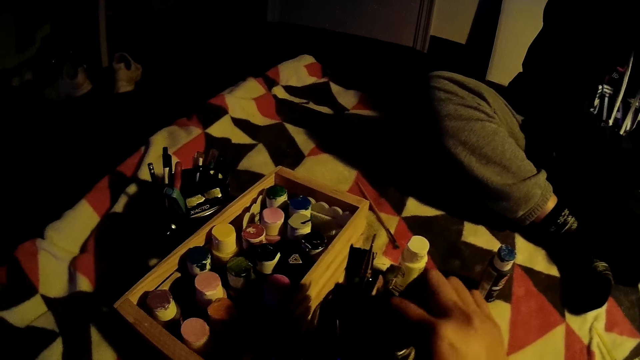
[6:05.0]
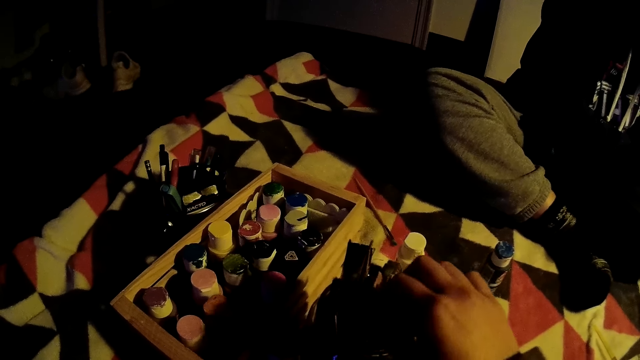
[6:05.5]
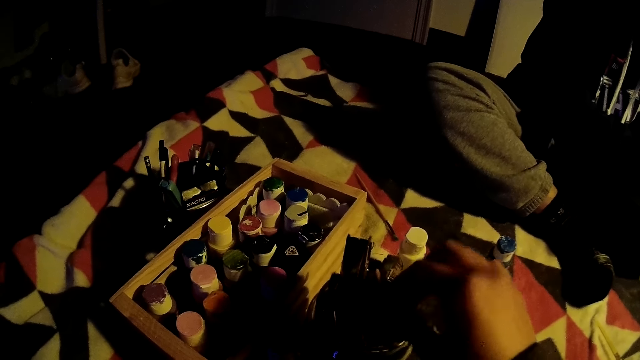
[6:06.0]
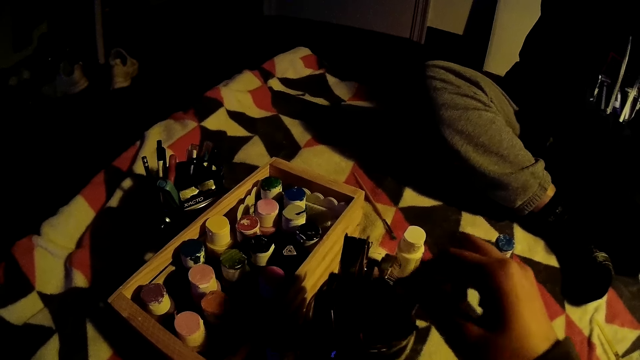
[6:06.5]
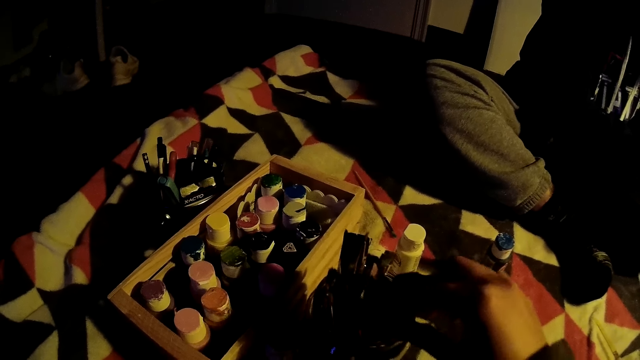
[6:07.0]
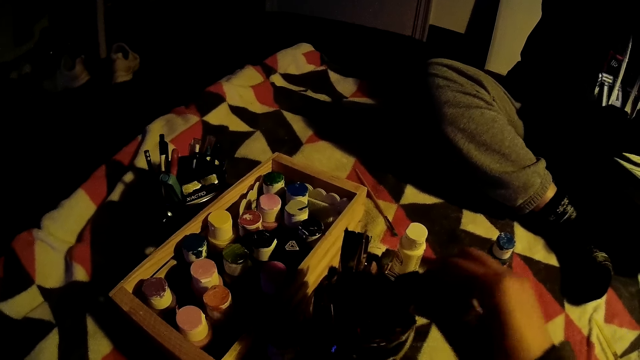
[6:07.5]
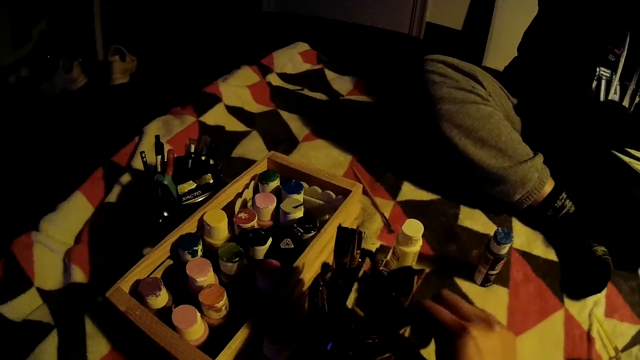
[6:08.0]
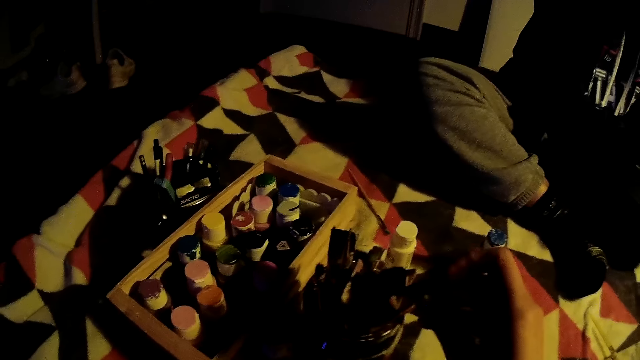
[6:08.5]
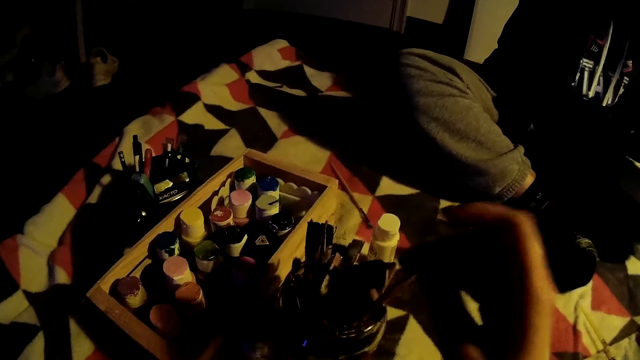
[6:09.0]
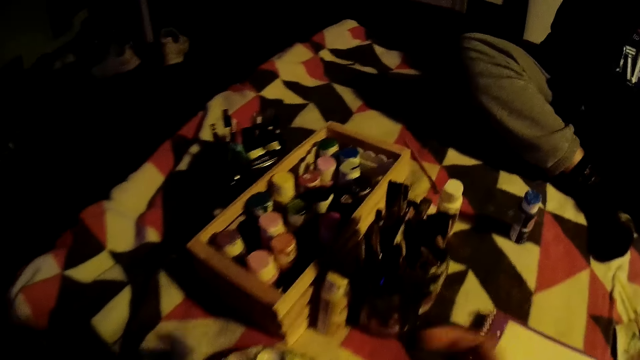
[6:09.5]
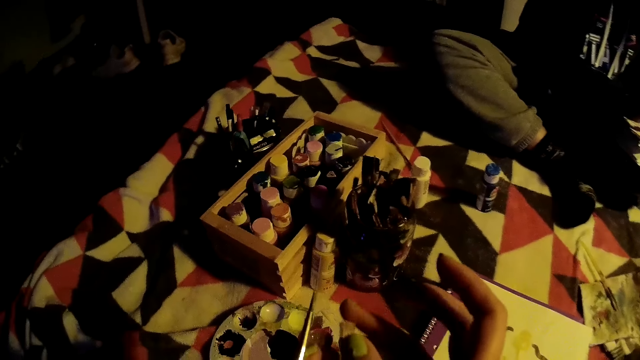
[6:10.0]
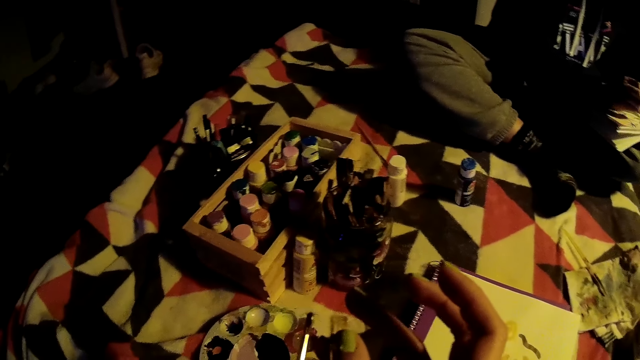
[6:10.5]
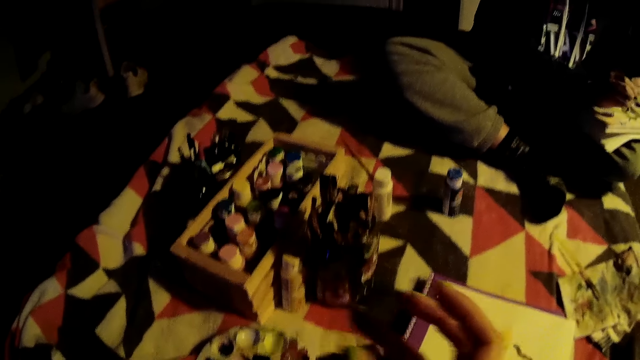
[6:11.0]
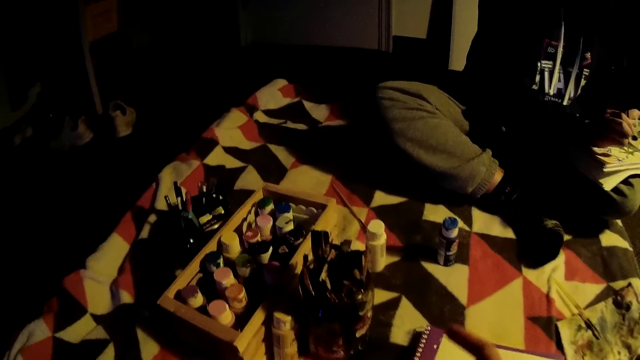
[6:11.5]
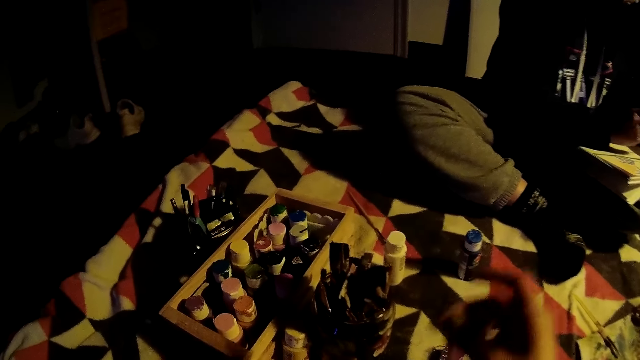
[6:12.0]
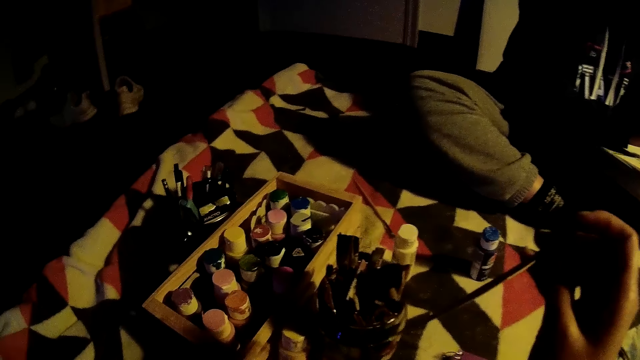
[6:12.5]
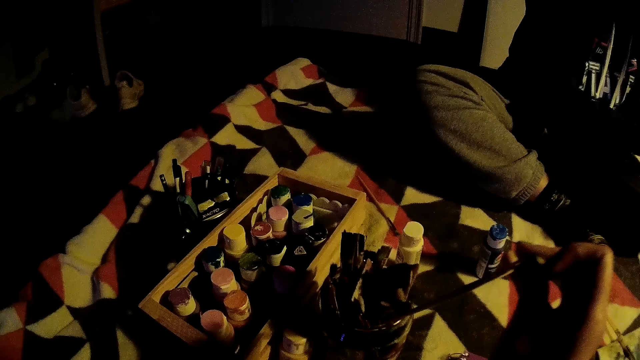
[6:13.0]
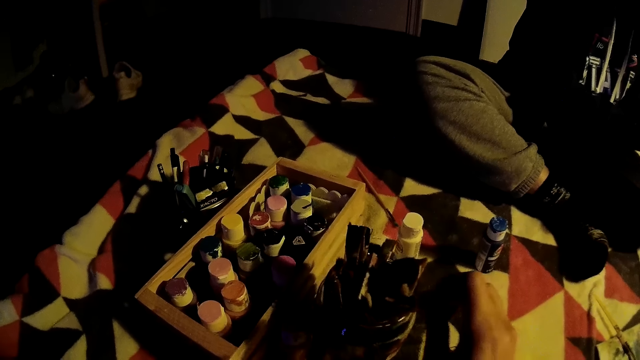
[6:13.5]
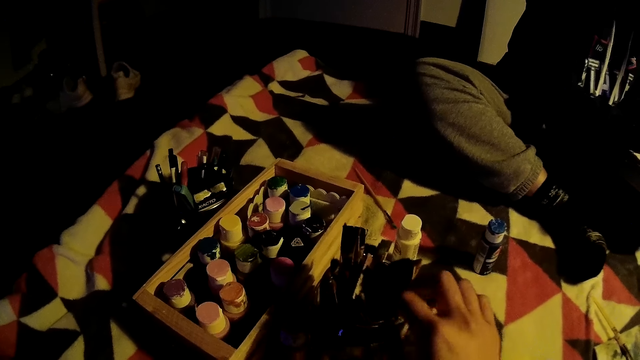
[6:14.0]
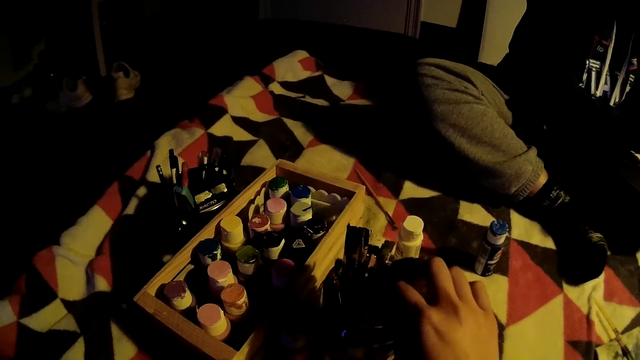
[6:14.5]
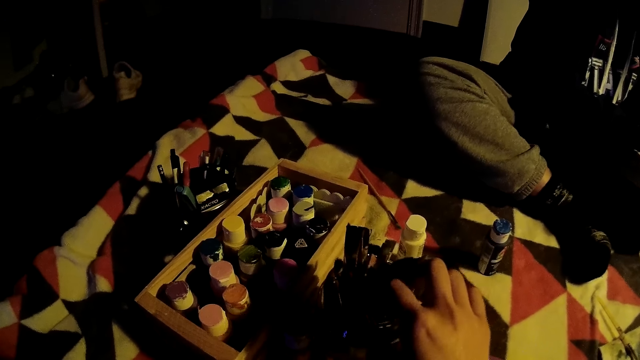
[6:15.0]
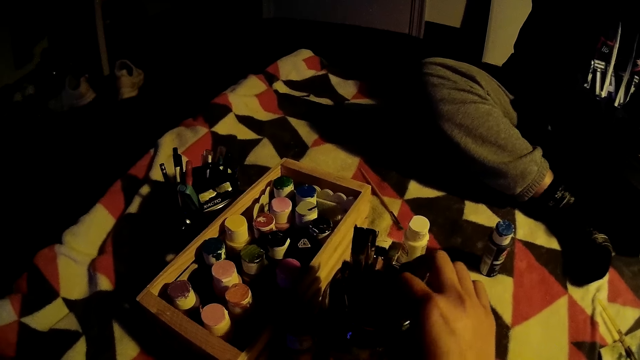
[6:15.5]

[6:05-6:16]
The camera wearer pulls out a brush from the container with her right hand. She inspects the brushes in her hands. The girl paints on the canvas with the brush in her right hand. The camera wearer drops the brush into the container with her right hand.

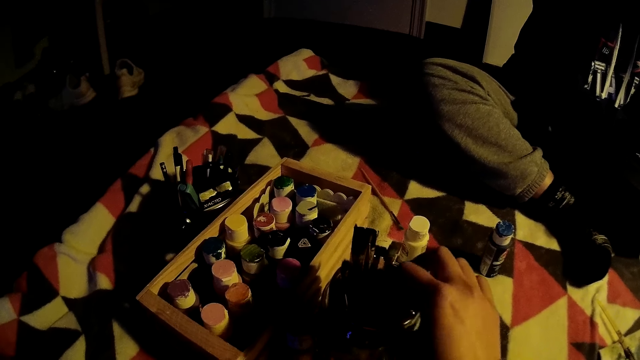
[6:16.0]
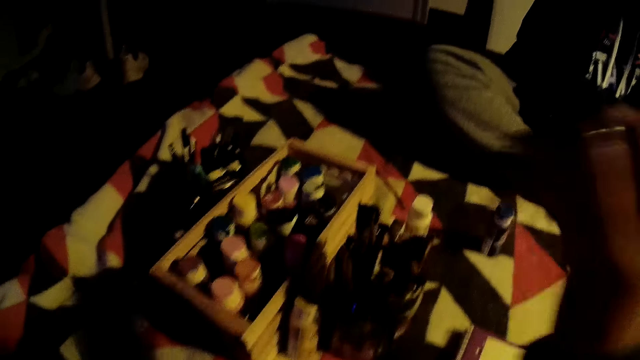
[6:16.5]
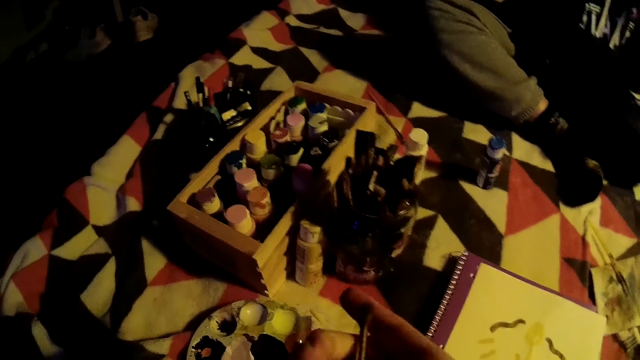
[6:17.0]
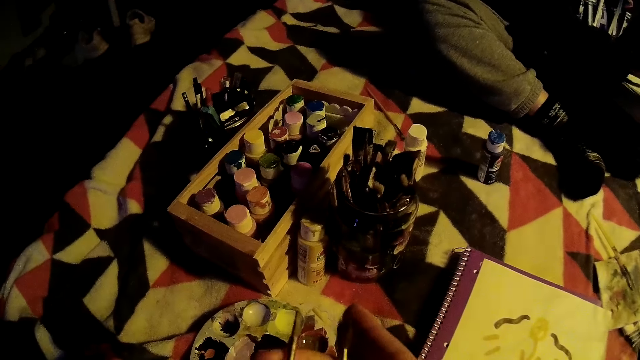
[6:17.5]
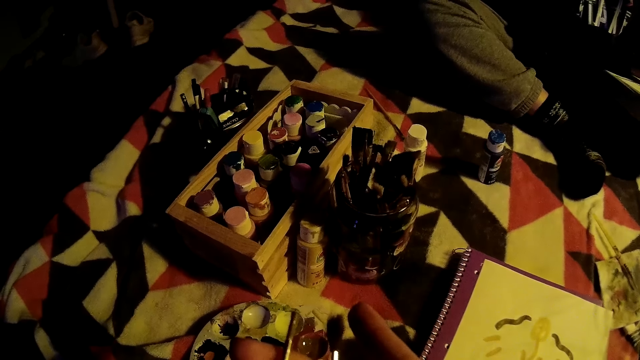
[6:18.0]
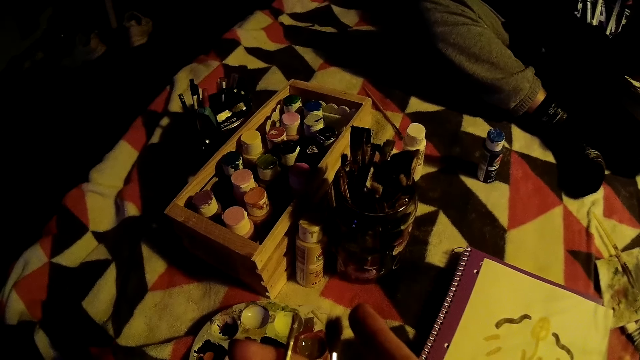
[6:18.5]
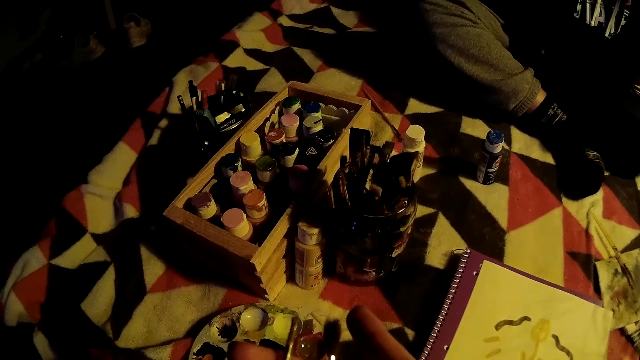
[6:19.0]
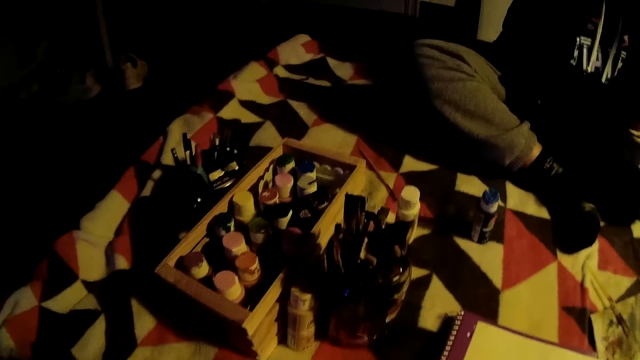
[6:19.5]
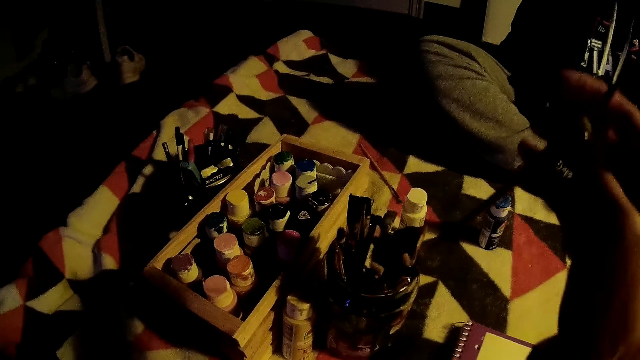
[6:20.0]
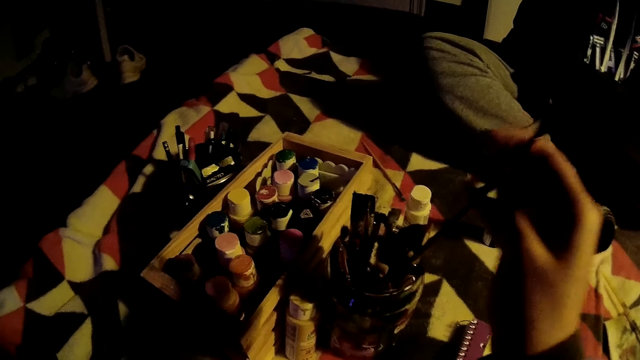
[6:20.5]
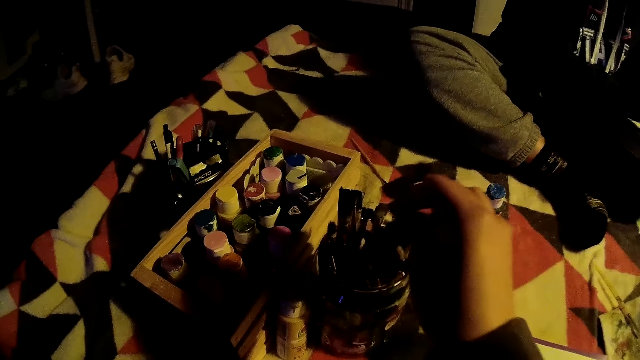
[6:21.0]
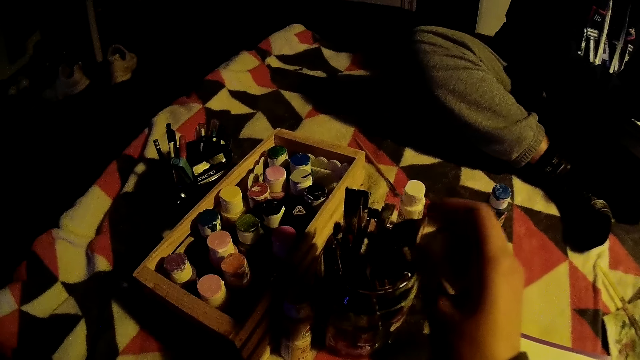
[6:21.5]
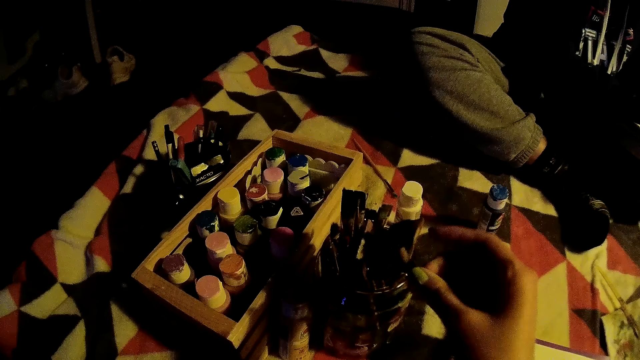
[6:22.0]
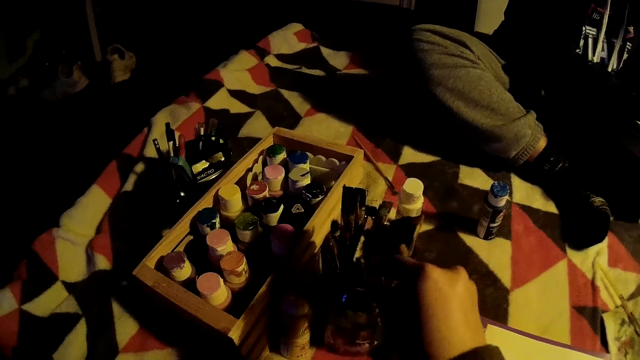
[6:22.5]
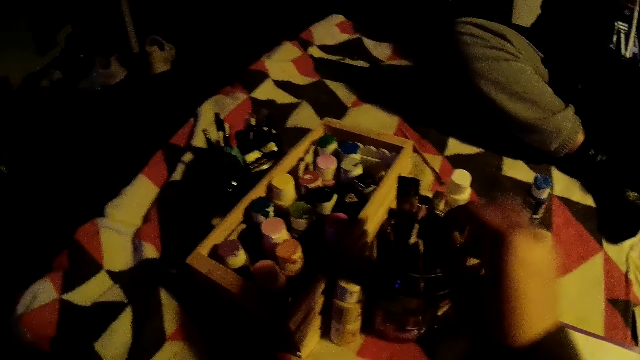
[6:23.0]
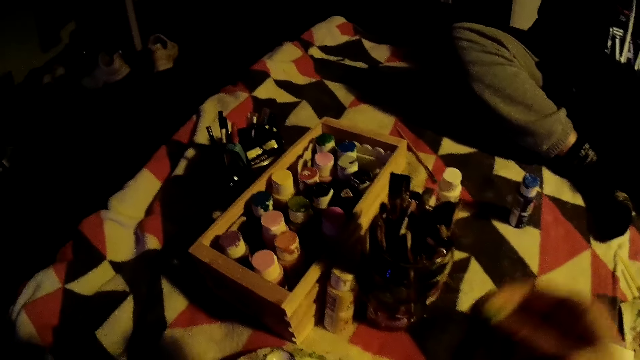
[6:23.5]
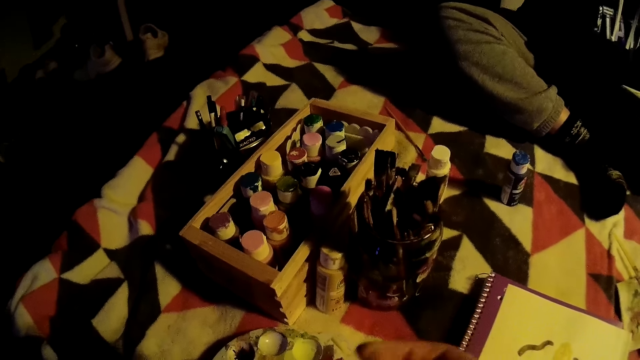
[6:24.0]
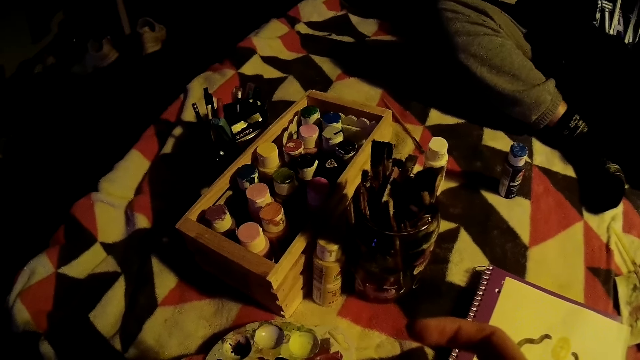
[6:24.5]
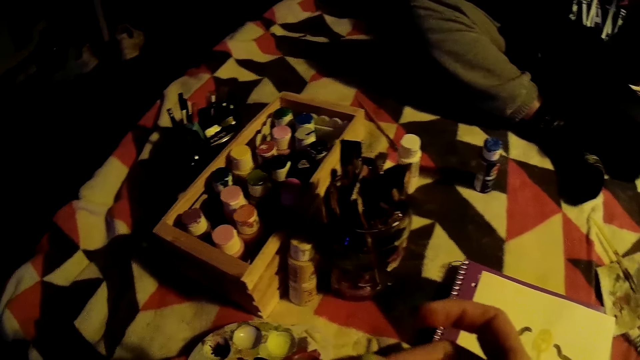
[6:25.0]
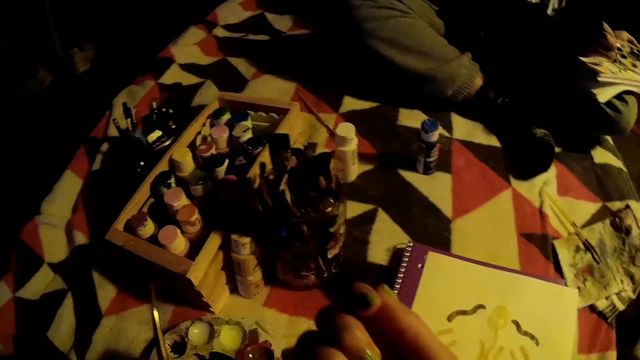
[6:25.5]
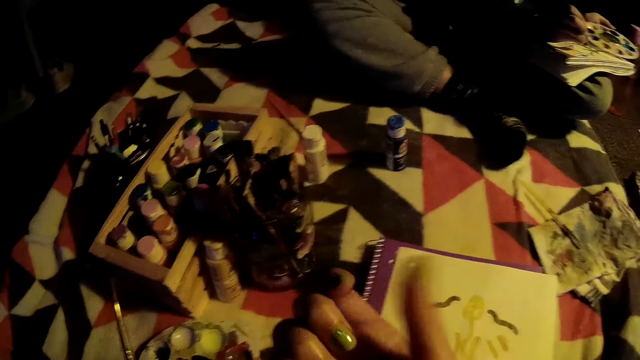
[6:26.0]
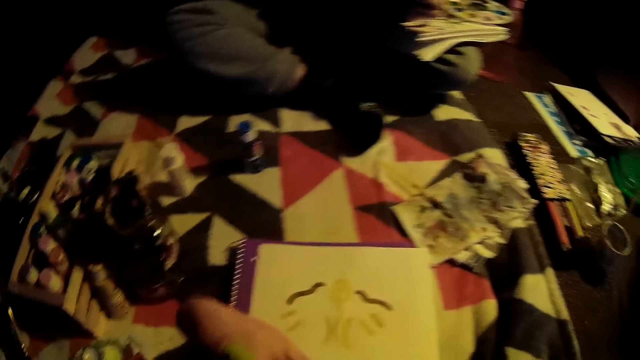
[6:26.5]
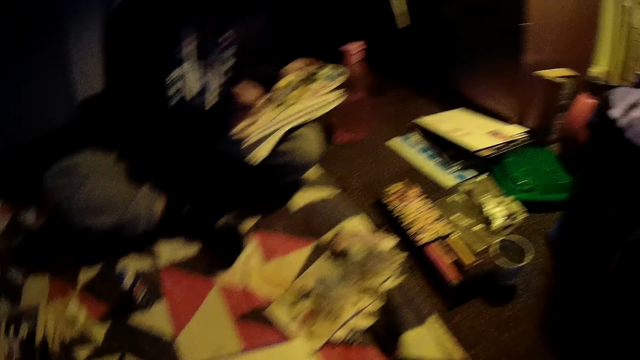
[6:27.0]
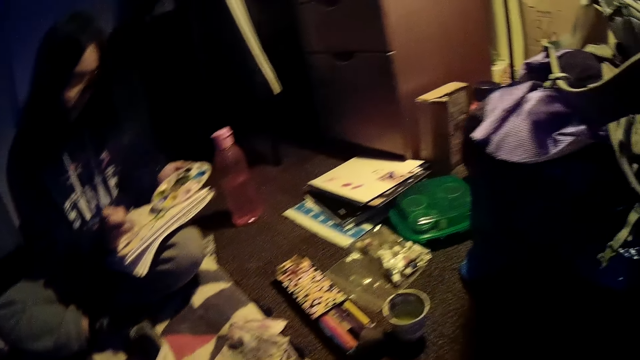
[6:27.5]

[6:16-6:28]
The camera wearer pulls out a brush from the container with her right hand. She inspects the brushes in her hands. She takes paint from the paint palette. She drops the brush into the container with her right hand. She pulls out a brush from the container with her right hand.
